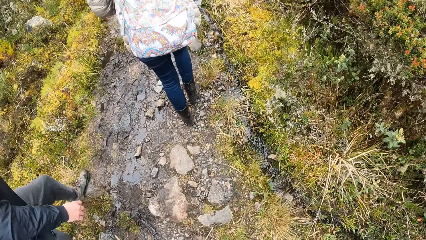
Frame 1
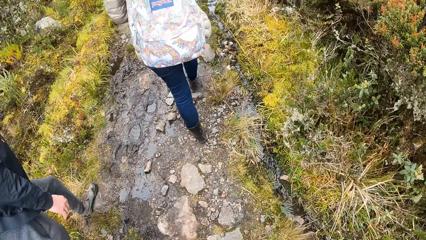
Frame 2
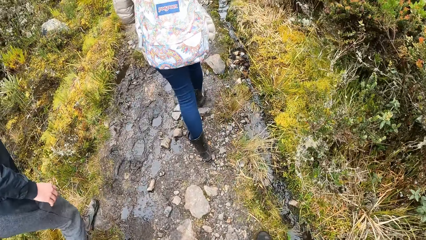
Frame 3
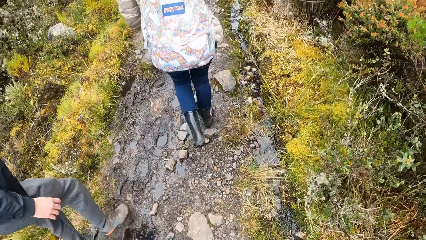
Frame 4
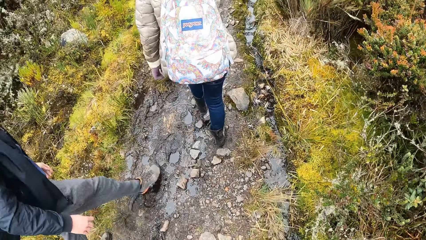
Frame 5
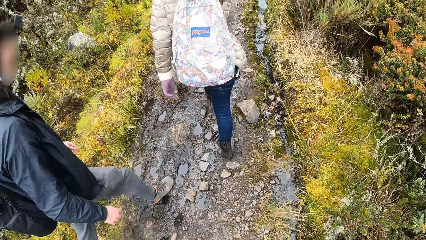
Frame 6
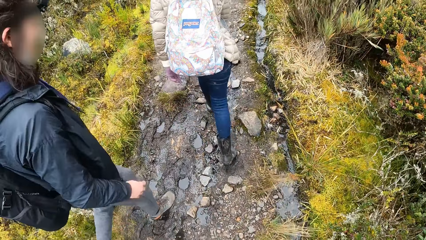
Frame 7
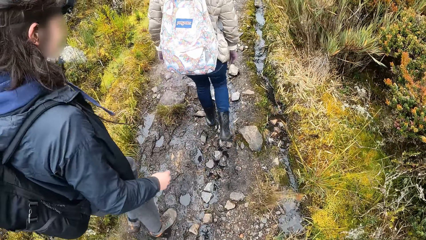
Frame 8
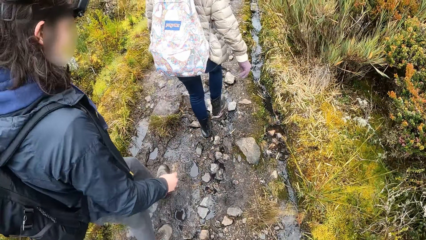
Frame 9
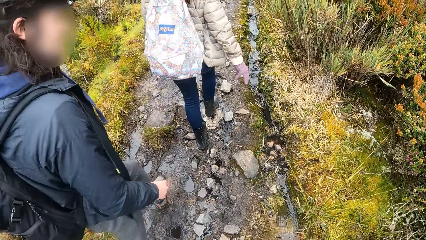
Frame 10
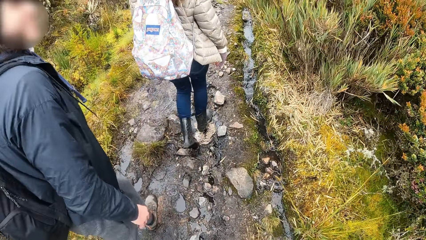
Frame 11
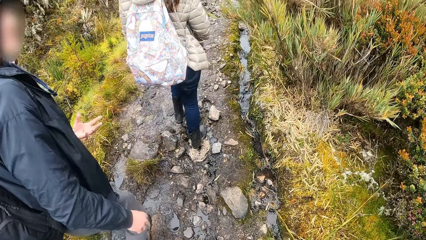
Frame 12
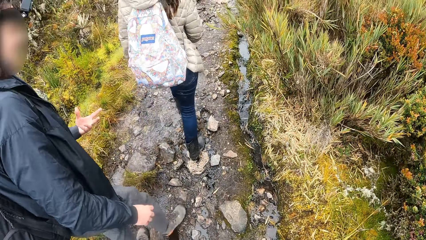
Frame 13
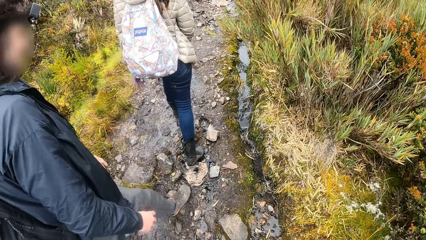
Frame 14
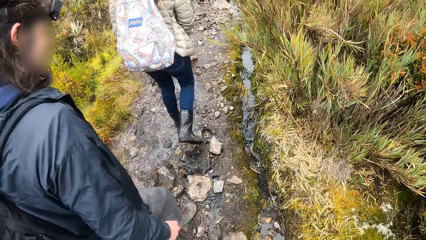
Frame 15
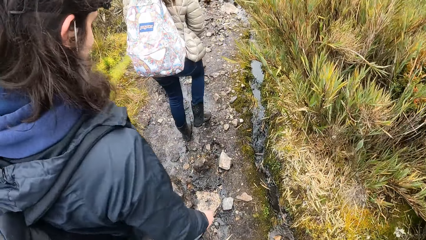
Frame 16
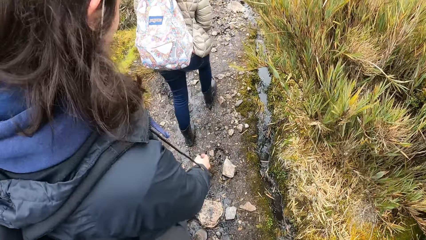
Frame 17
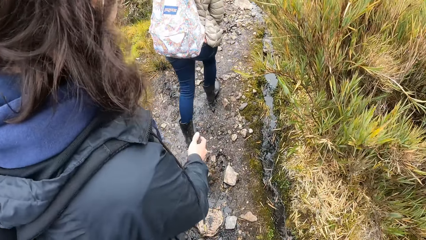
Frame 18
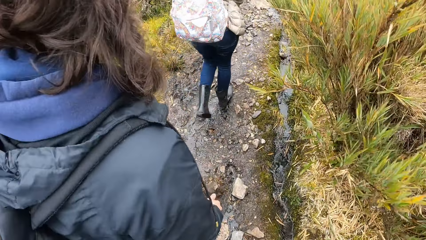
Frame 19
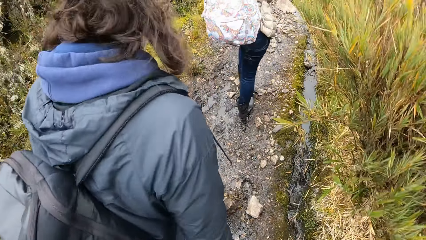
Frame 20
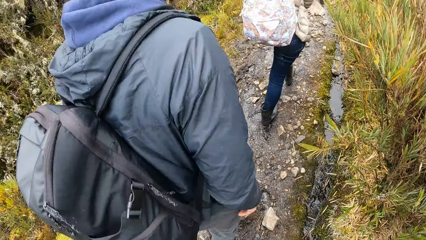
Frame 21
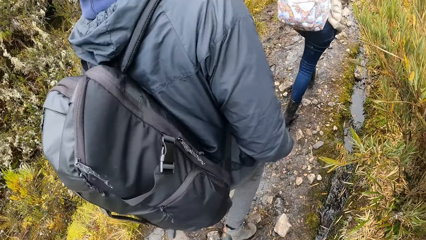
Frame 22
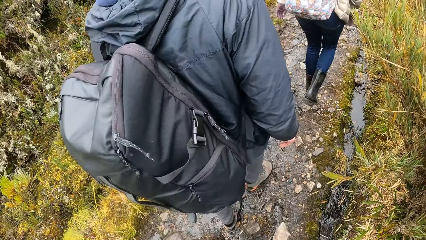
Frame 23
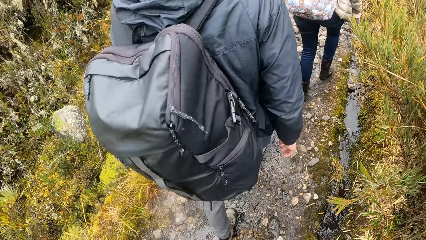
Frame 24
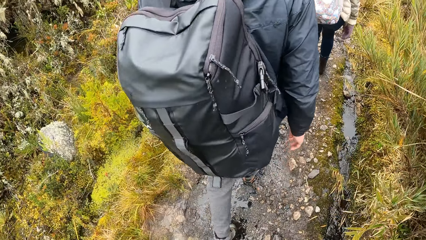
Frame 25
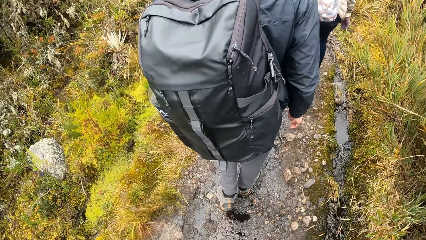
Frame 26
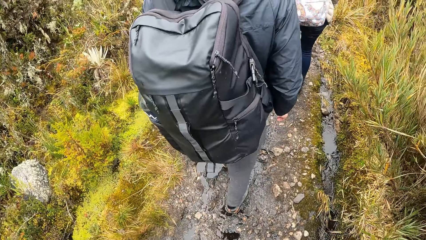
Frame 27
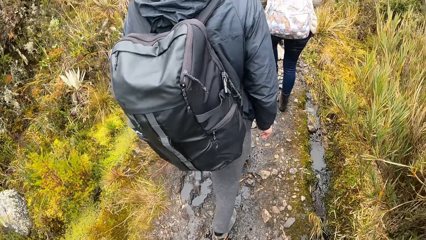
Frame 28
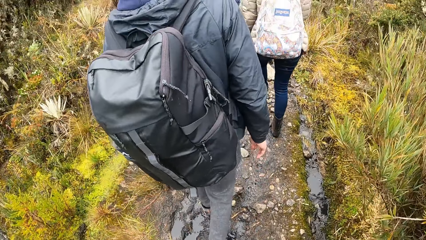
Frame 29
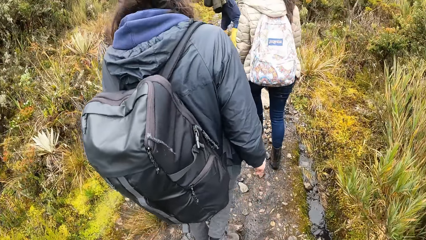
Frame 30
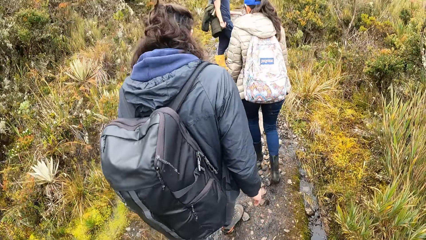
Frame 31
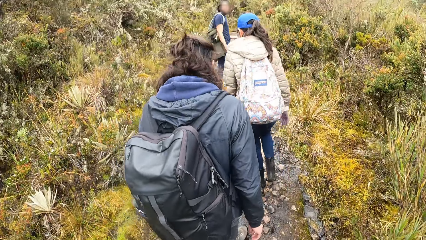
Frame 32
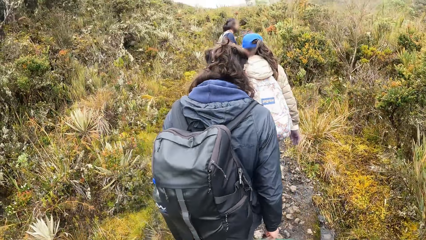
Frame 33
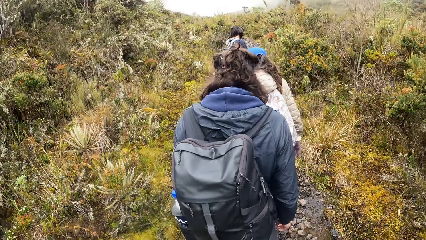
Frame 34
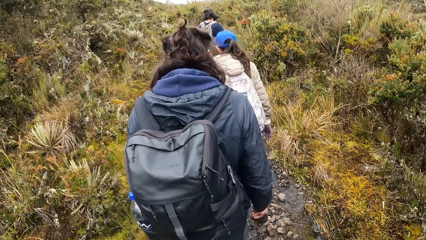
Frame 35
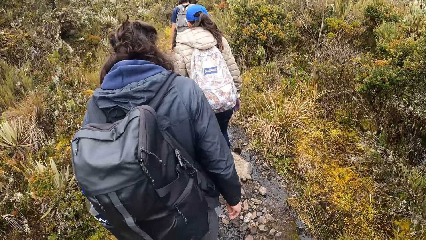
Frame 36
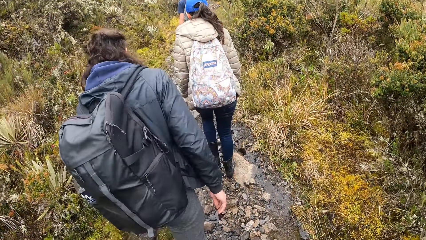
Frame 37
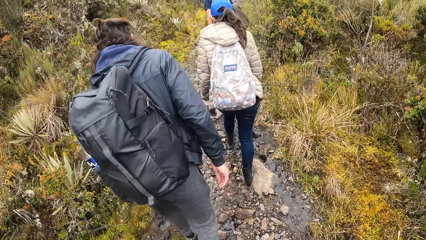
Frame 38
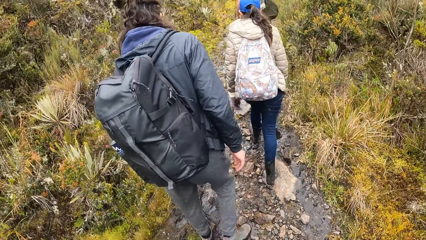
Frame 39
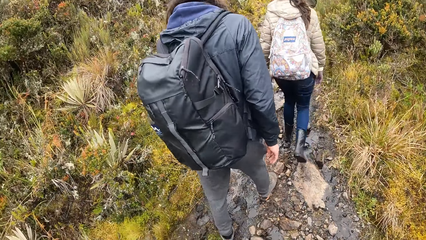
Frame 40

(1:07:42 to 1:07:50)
A man moves around.

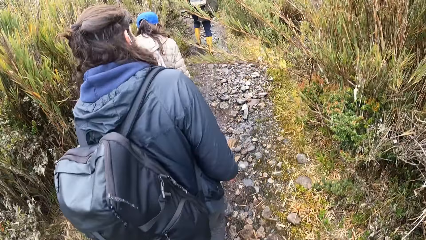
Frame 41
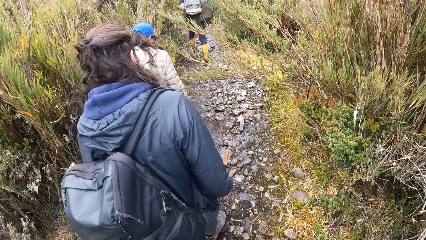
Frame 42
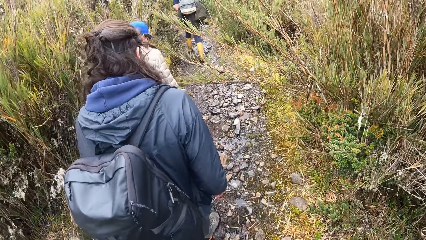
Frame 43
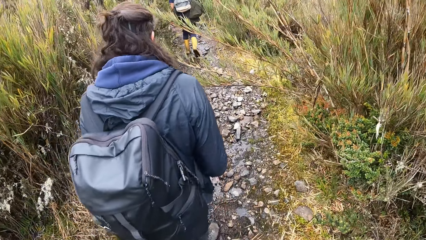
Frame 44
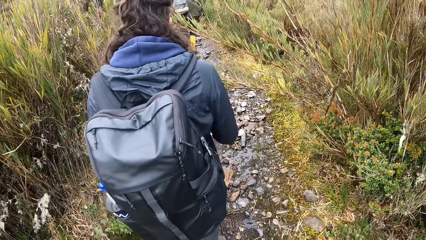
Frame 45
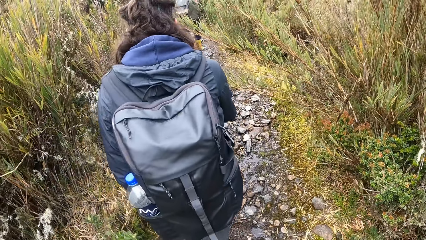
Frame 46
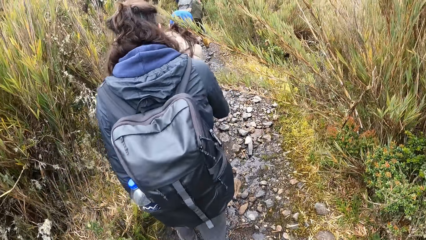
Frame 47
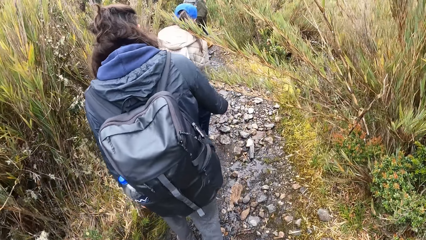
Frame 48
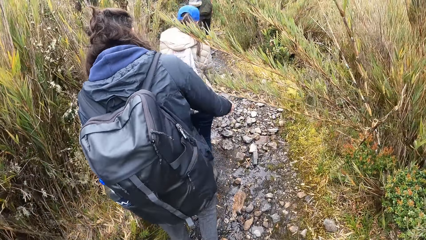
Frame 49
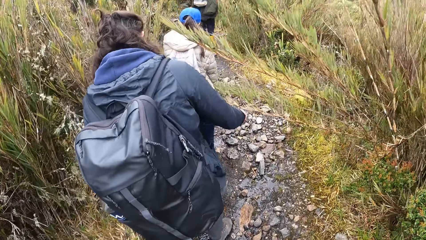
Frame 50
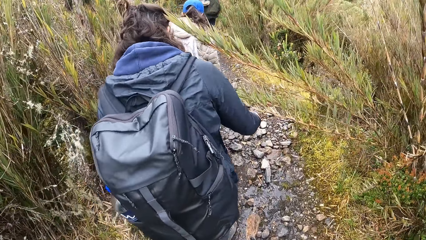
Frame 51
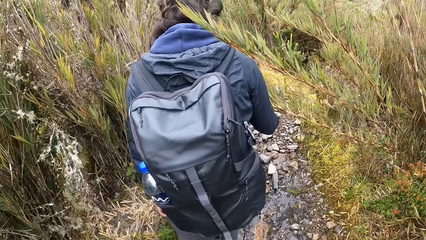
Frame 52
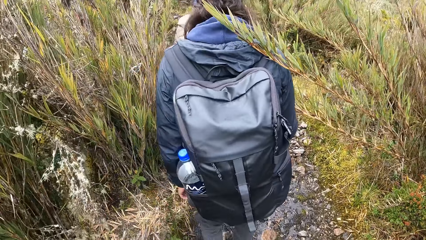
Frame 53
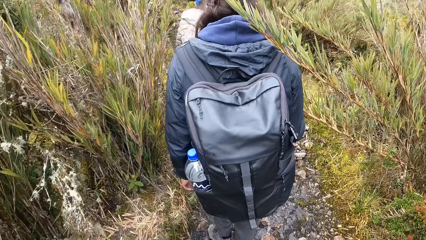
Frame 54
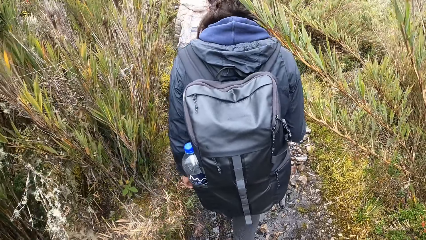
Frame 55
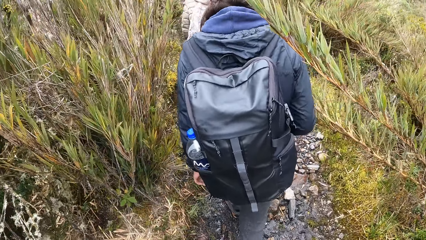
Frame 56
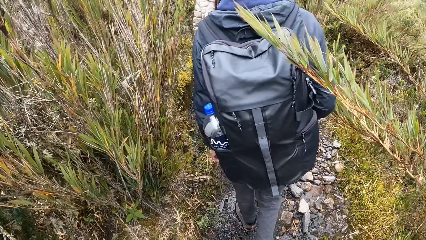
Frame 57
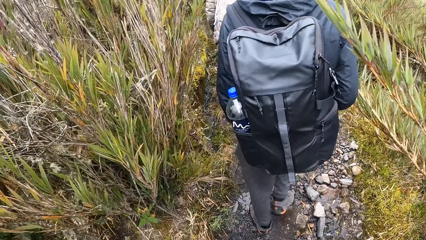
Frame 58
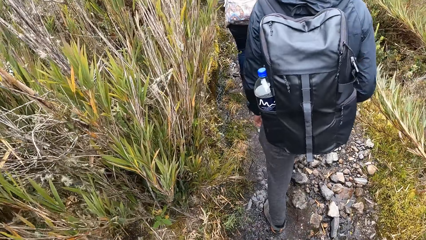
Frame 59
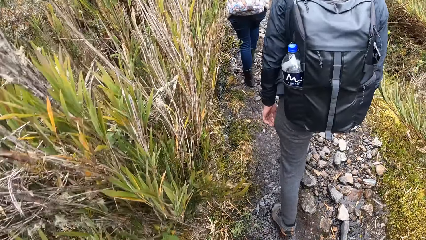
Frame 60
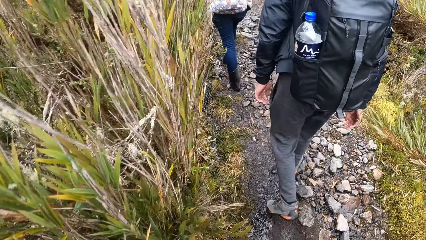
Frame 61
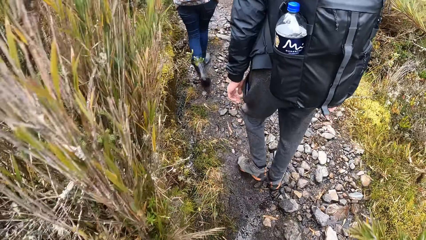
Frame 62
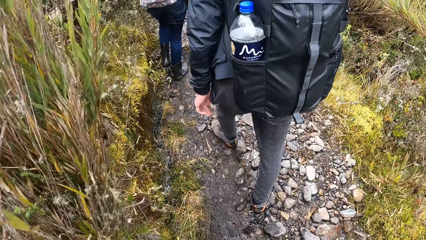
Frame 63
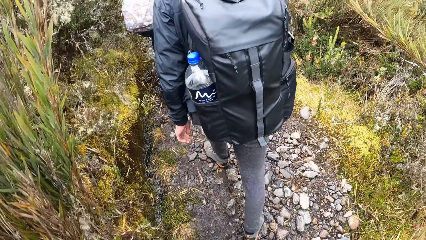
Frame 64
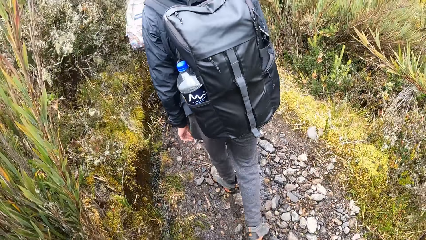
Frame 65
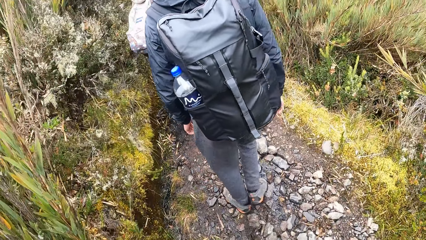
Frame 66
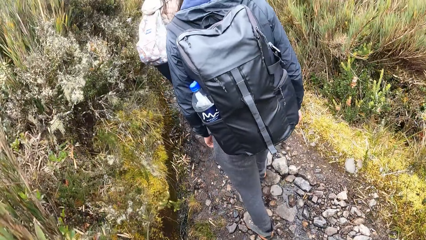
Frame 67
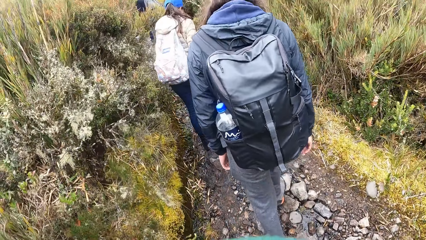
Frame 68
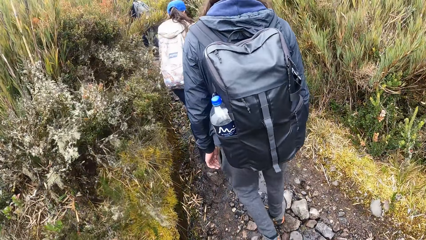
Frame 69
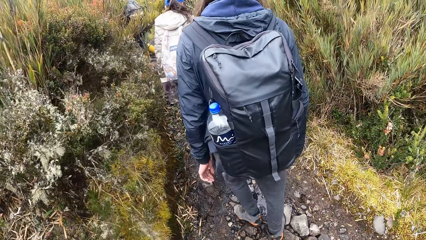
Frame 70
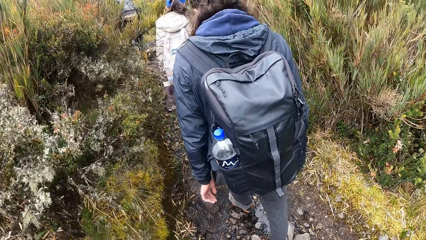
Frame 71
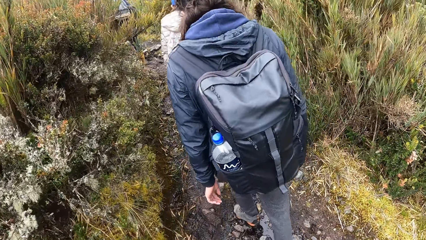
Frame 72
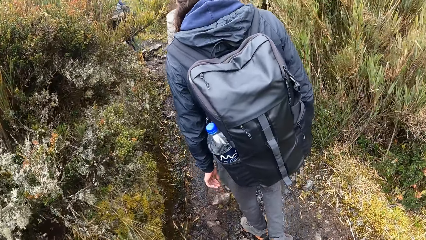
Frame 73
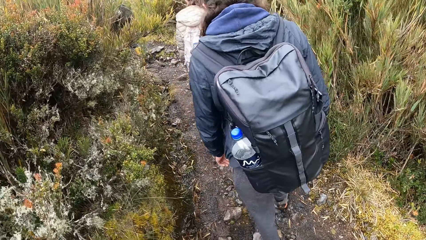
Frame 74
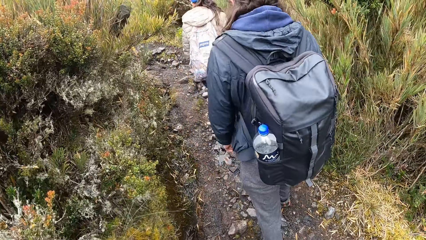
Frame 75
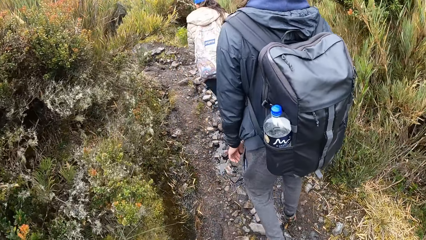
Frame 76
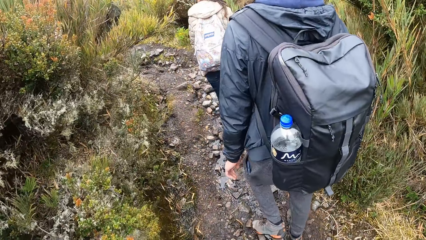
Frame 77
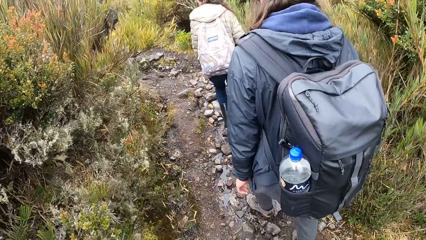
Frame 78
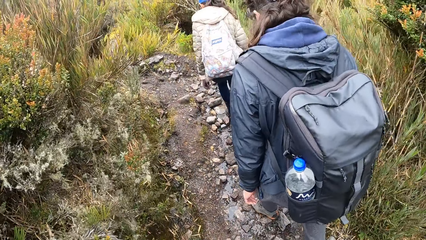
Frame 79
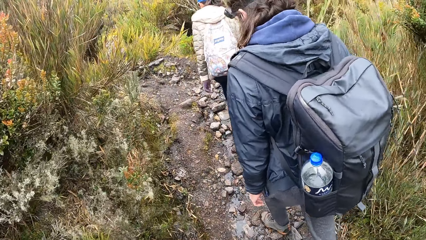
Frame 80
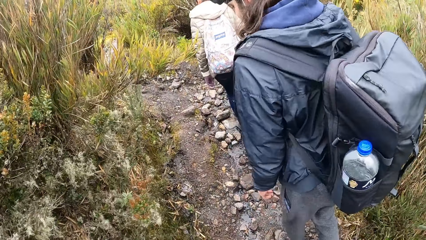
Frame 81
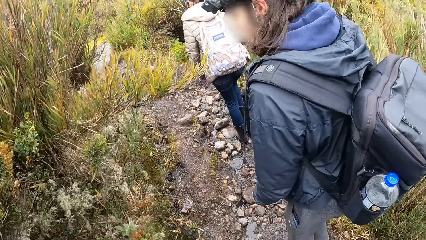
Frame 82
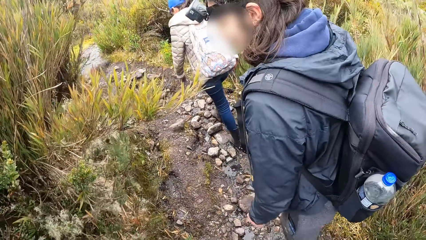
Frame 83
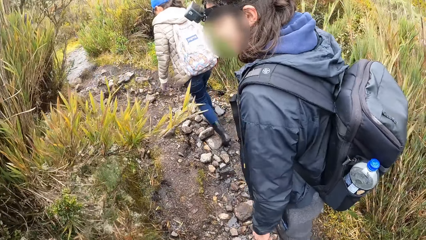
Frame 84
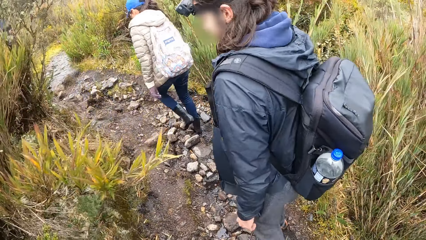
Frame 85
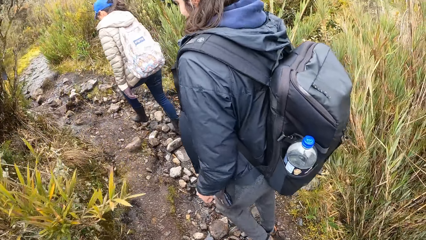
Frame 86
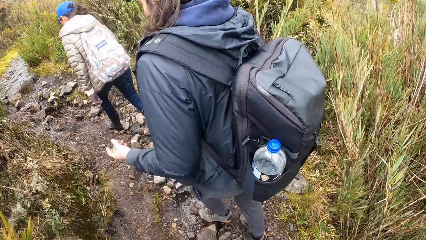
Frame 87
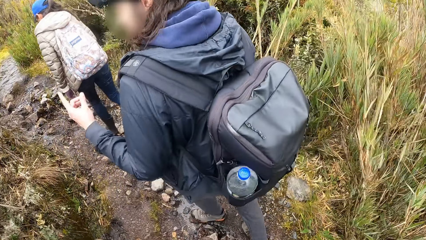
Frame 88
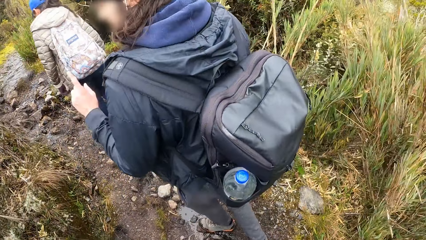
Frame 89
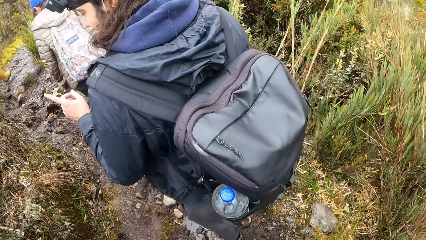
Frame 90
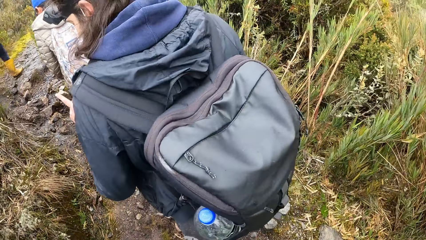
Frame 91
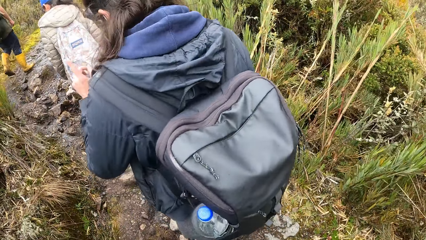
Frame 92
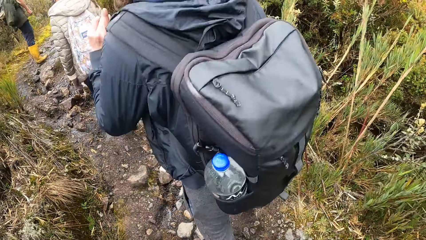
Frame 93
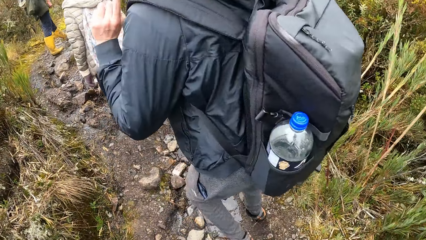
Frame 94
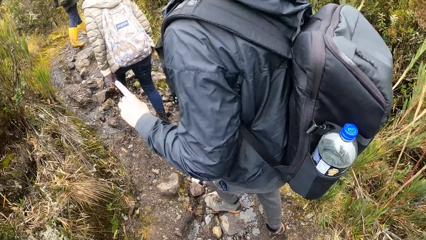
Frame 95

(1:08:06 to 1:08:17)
The camera wearer touches a tree branch.
